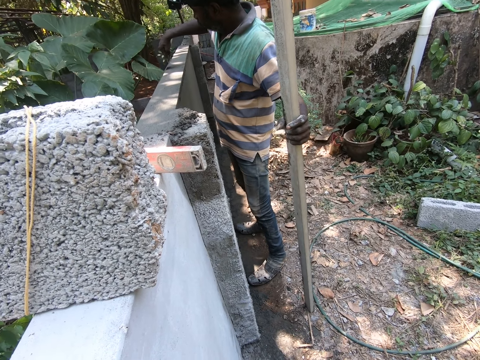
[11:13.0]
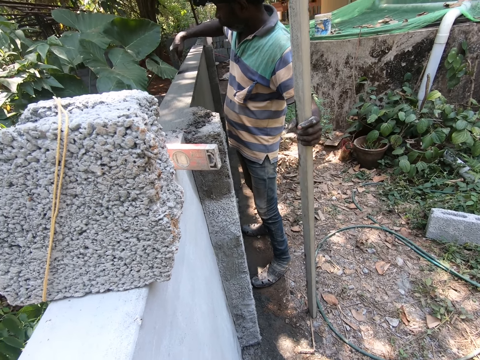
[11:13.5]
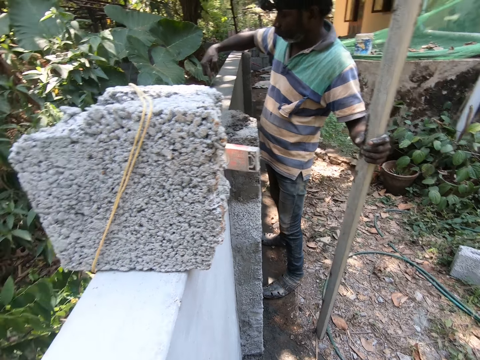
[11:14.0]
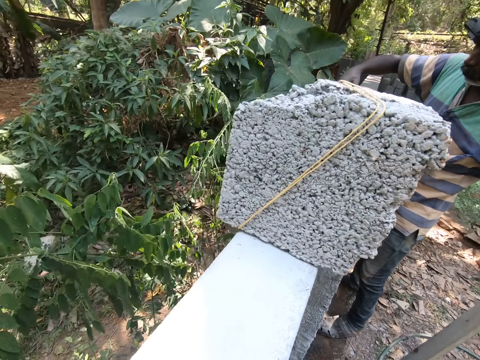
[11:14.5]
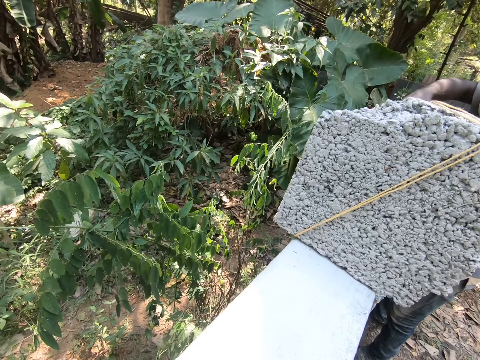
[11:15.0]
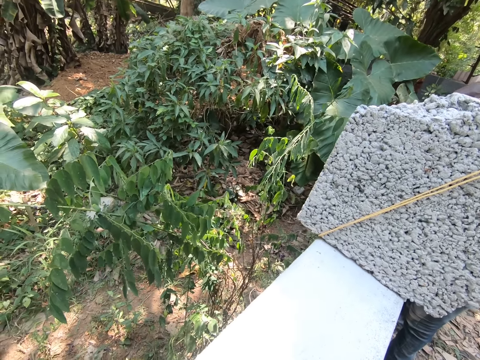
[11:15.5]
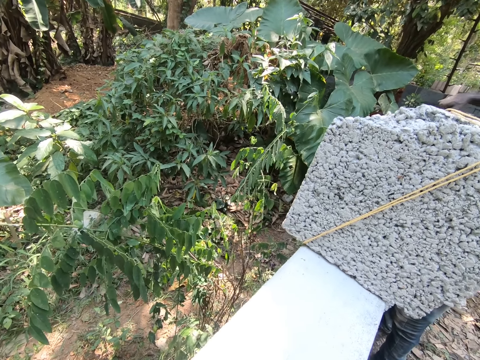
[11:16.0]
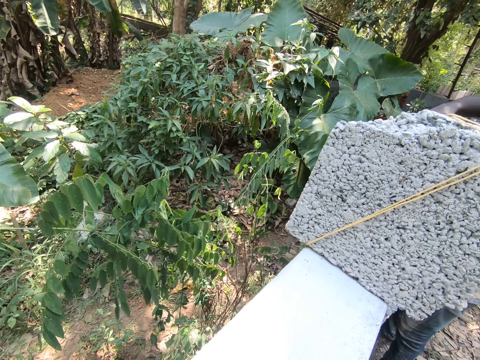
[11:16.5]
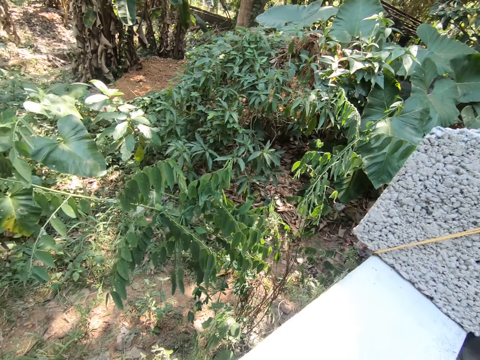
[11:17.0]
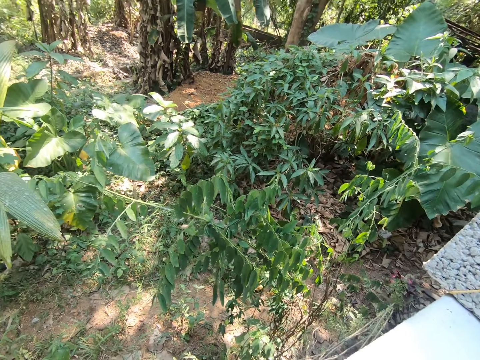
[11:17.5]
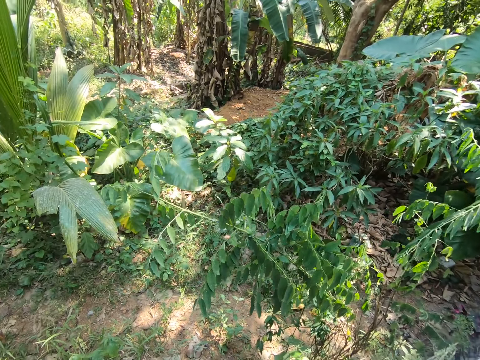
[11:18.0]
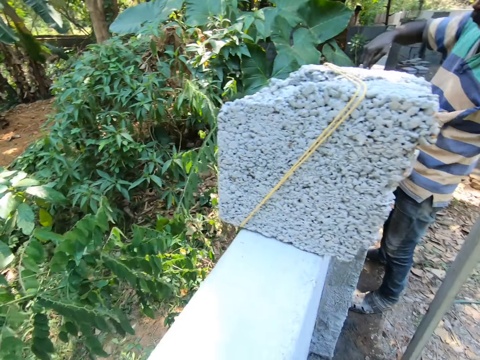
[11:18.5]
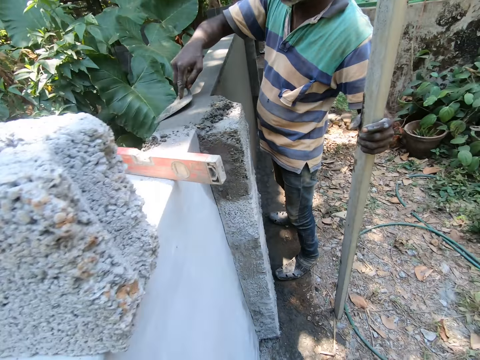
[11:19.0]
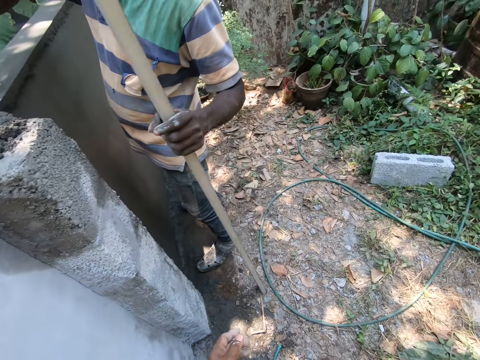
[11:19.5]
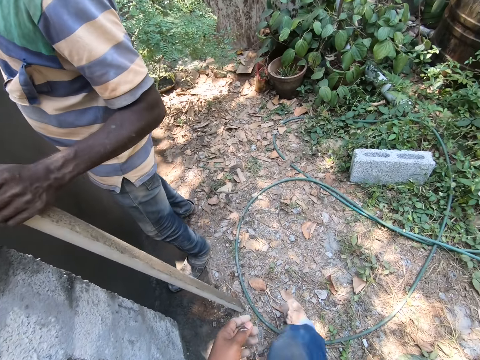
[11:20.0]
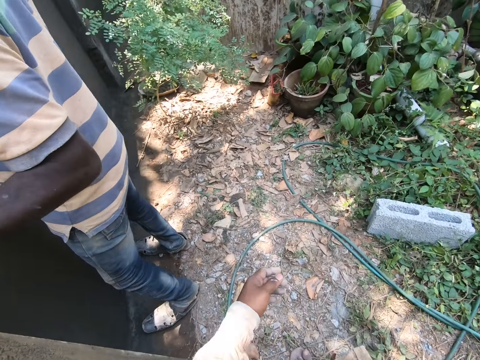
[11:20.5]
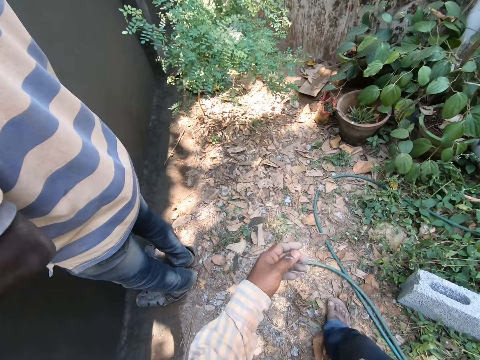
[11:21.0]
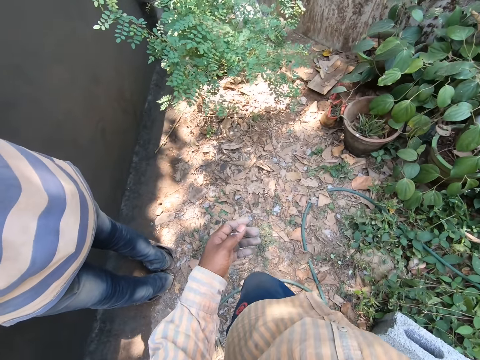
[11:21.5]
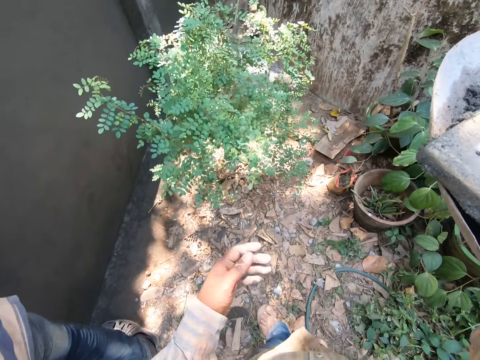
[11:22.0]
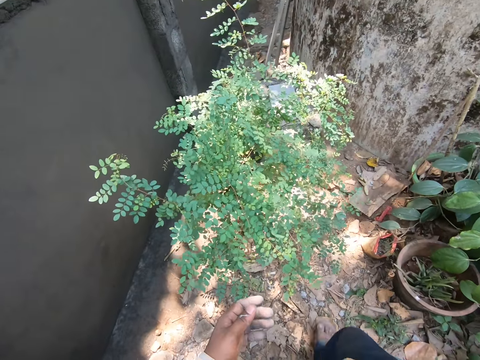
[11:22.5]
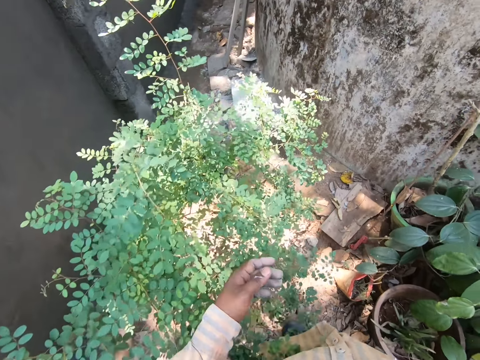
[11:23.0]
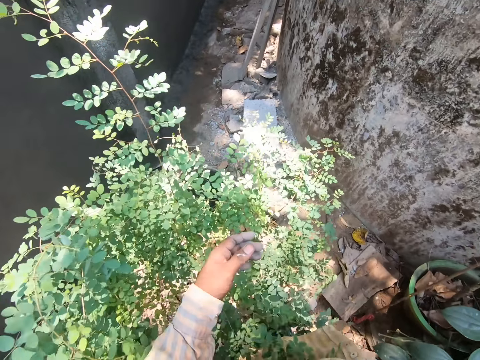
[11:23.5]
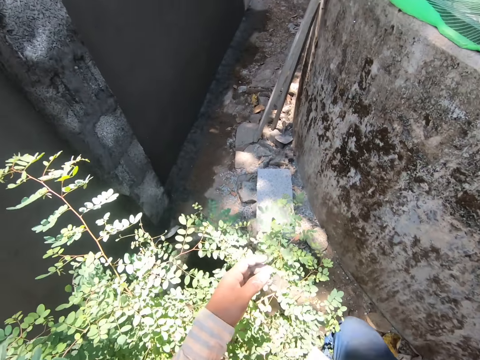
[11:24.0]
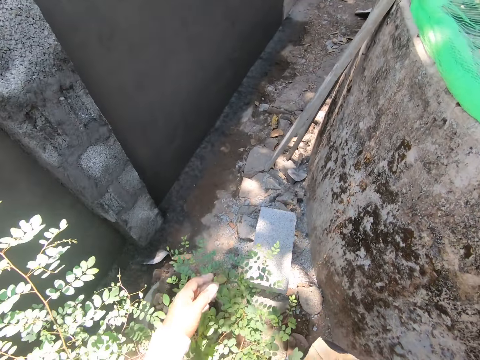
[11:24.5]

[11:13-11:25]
The camera wearer looks at the garden. They spit the saliva. They look around. They walk near a wall in the construction site.

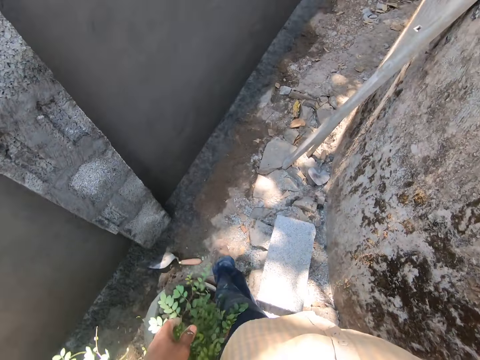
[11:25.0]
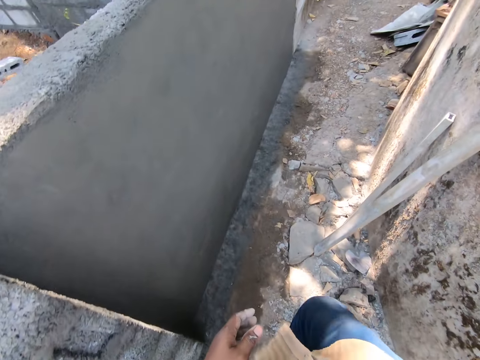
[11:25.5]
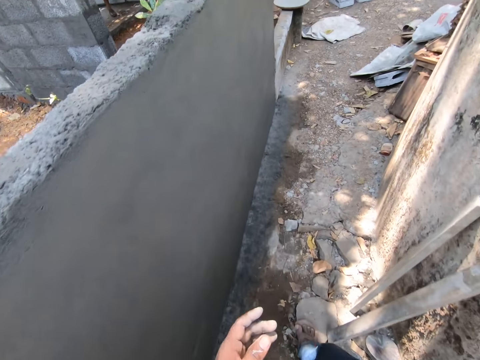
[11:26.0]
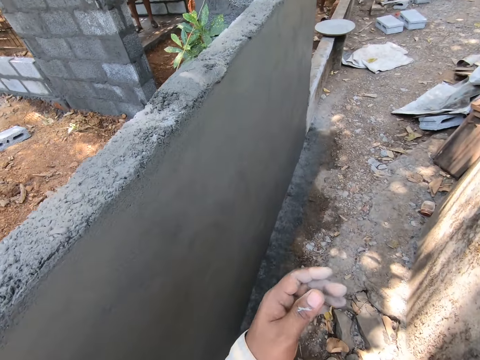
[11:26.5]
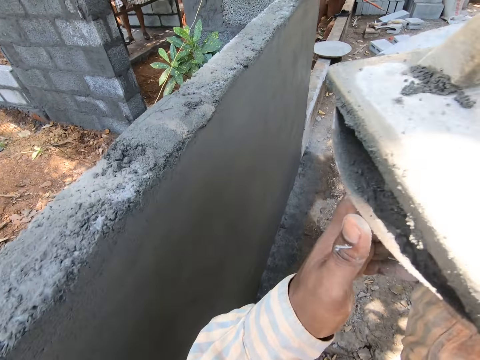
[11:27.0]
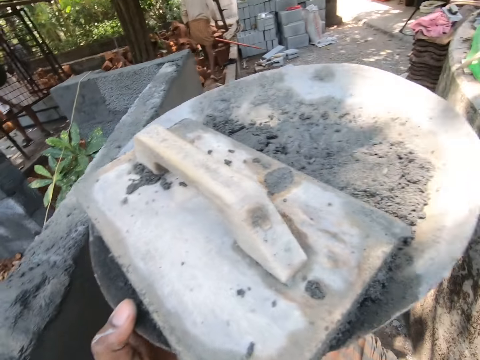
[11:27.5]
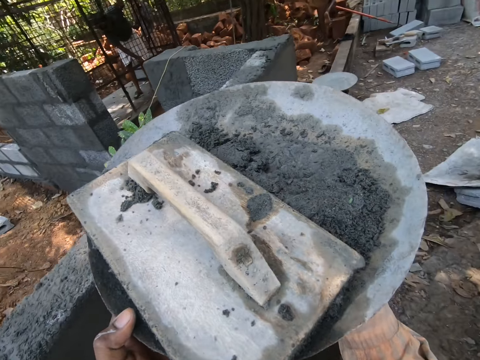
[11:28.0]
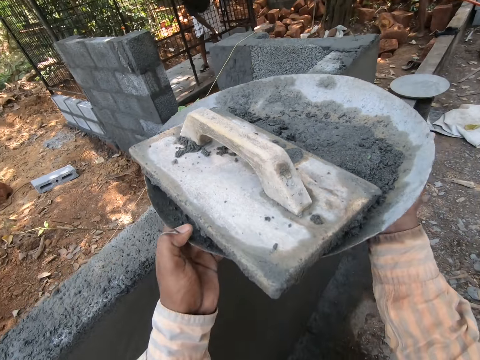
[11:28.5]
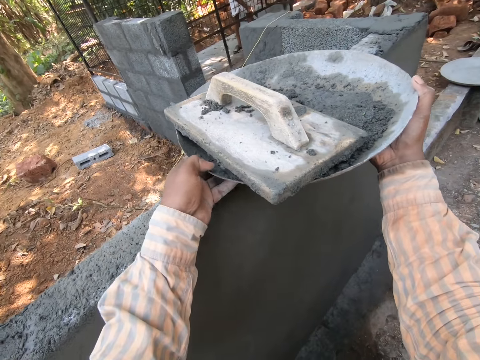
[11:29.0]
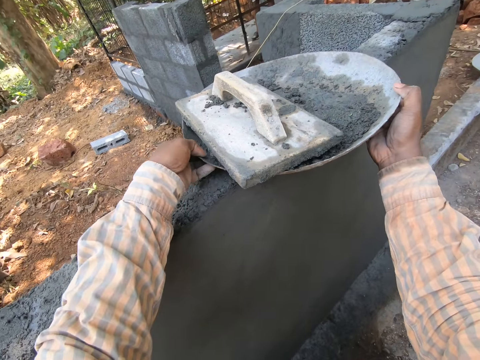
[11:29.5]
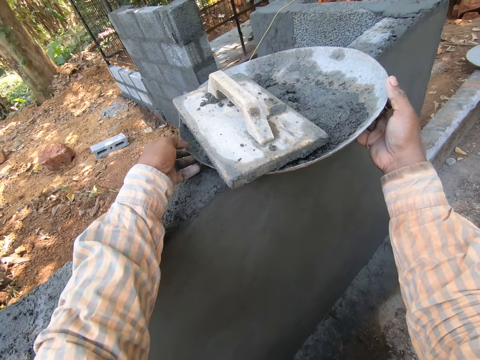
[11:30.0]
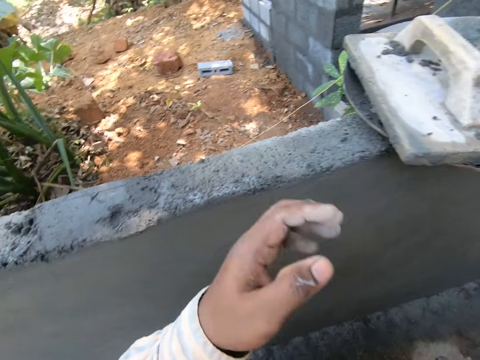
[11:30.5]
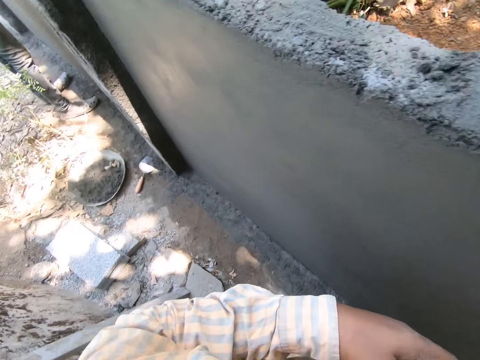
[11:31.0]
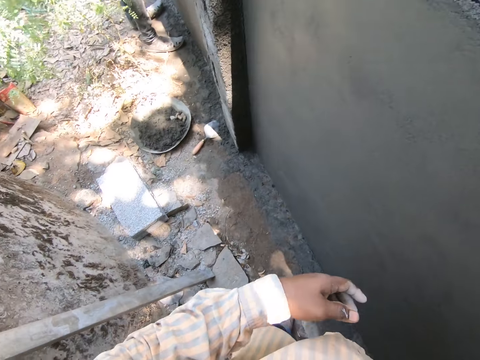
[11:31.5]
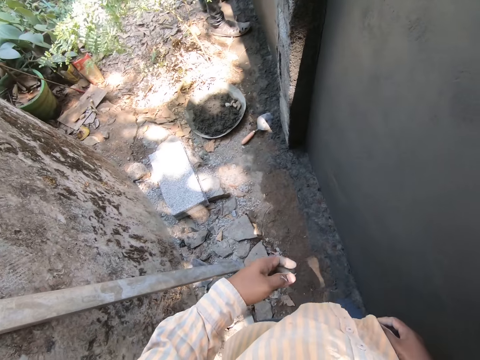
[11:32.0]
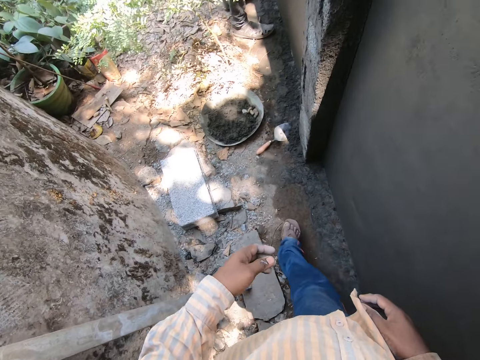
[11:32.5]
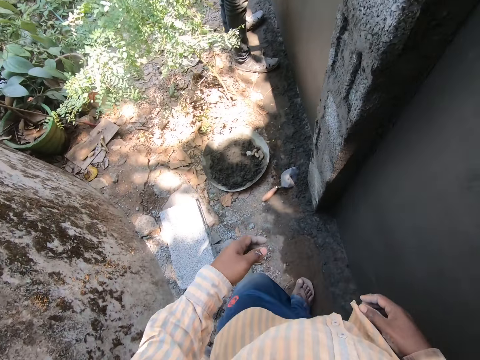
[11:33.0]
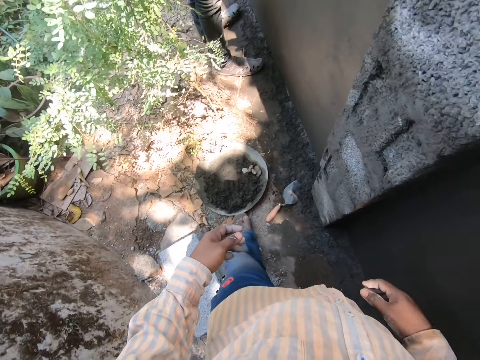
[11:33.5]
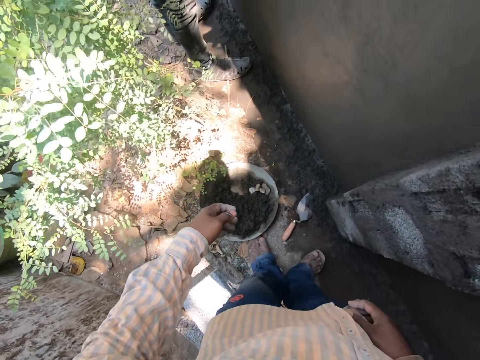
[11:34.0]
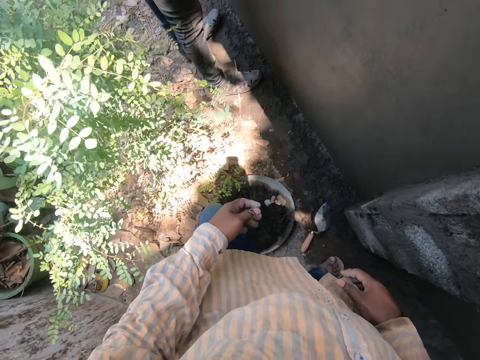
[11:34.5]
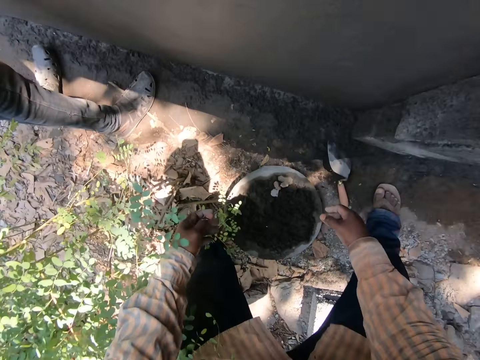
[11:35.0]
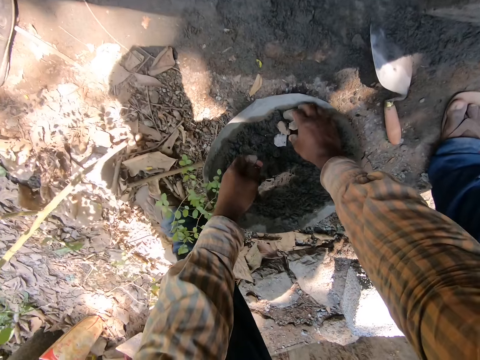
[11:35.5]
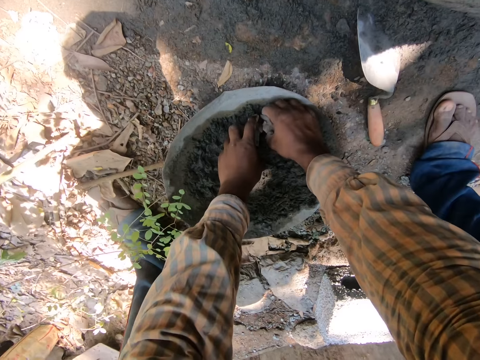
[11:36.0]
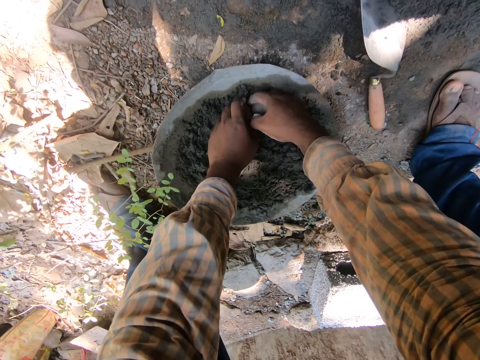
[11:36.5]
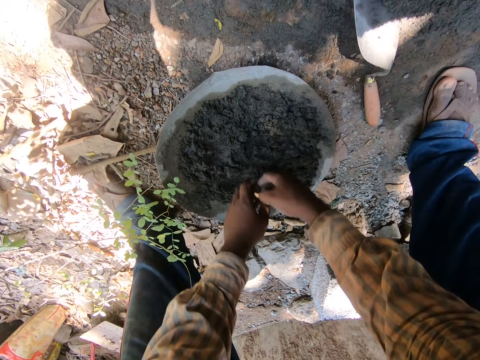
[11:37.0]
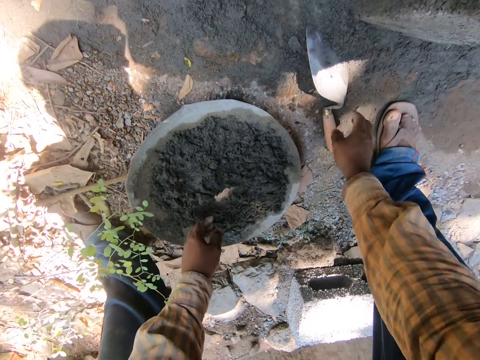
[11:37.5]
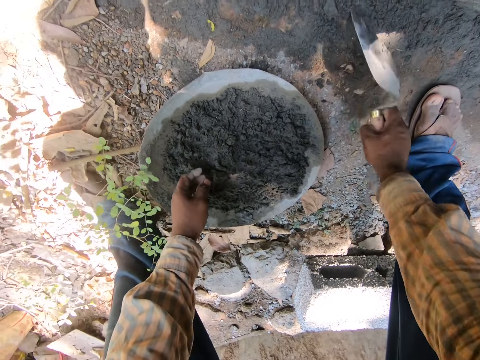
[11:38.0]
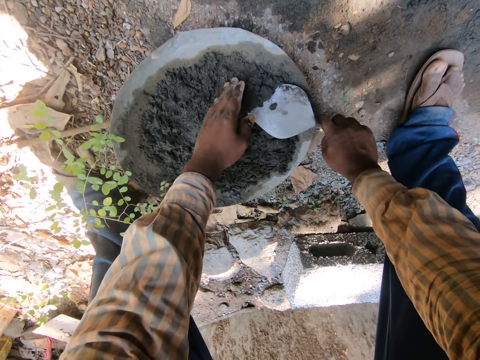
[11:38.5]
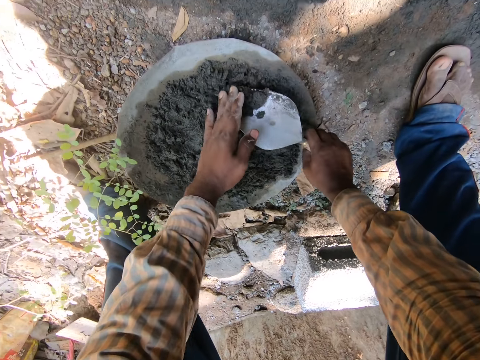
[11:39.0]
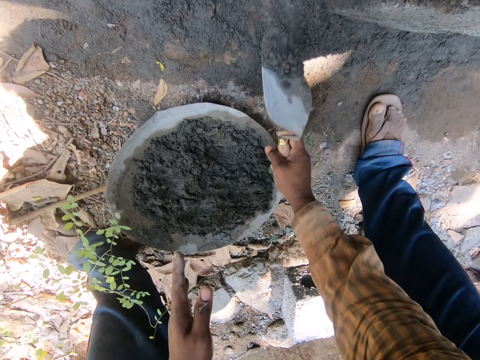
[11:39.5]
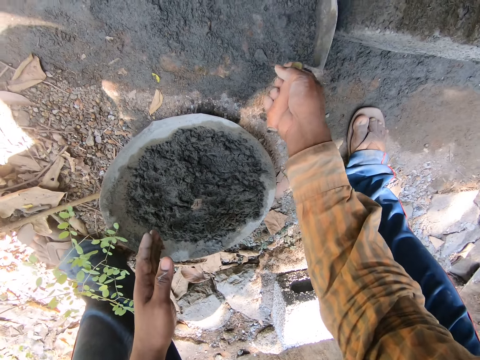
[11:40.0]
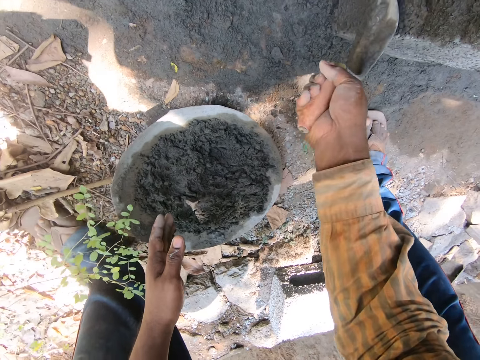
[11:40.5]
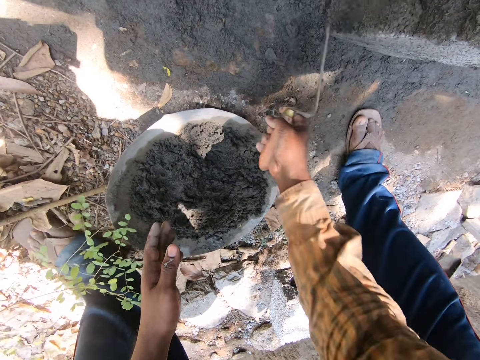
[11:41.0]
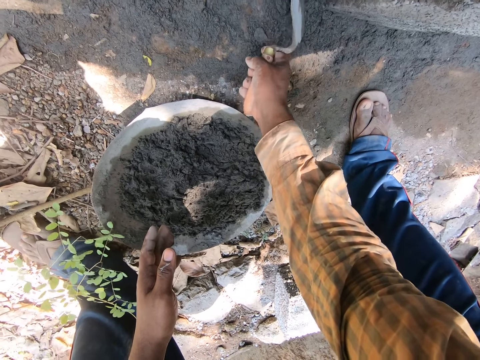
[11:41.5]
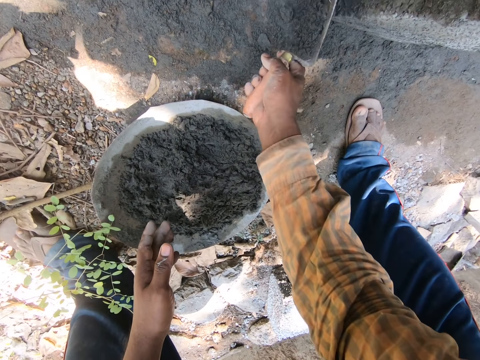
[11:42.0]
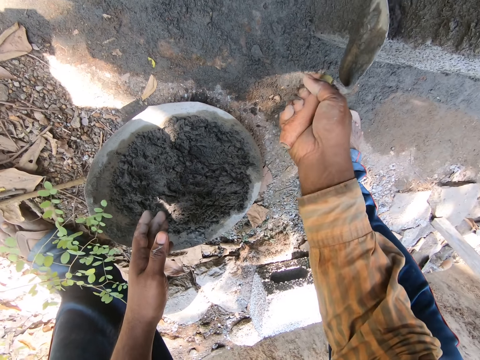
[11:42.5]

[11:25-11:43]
The camera wearer holds a basin with hands. They put down the basin on a wall. They walk in the construction site towards the basin. They pick the small stones from the basin. They drop the small stones on the ground. They pick a trowel from the ground. They scoop concrete with the trowel. They spread the concrete on the wall with the trowel.
